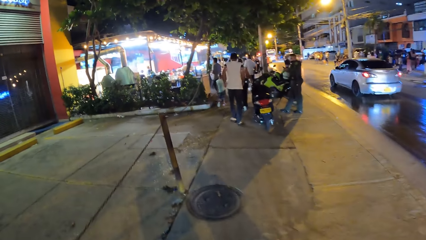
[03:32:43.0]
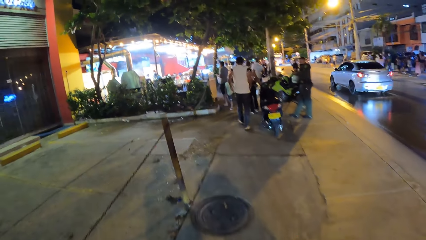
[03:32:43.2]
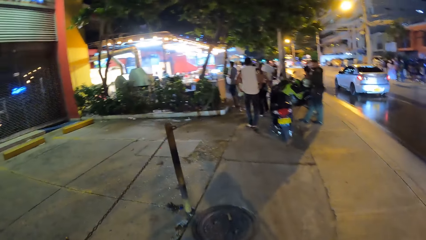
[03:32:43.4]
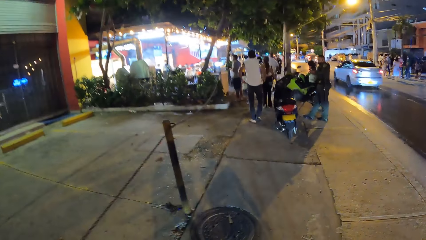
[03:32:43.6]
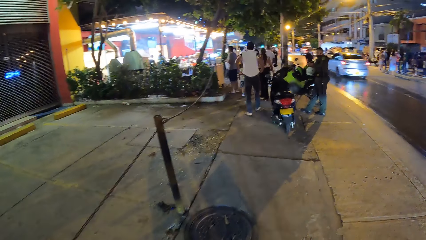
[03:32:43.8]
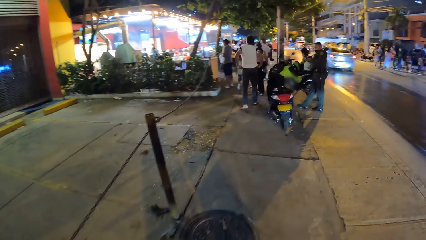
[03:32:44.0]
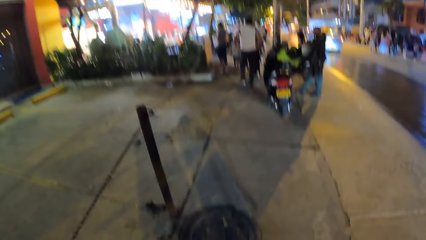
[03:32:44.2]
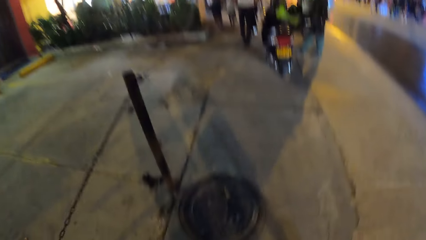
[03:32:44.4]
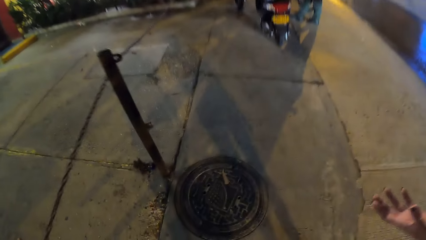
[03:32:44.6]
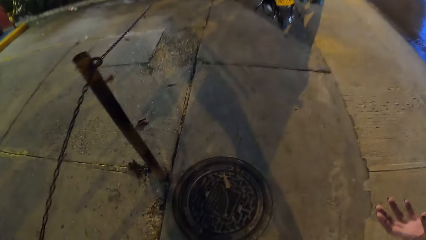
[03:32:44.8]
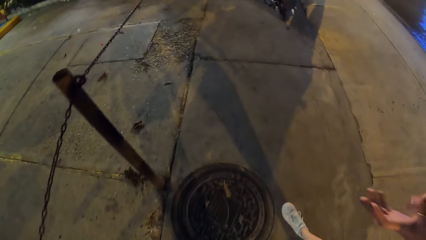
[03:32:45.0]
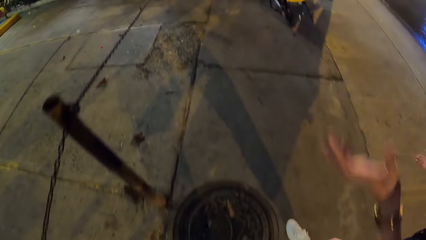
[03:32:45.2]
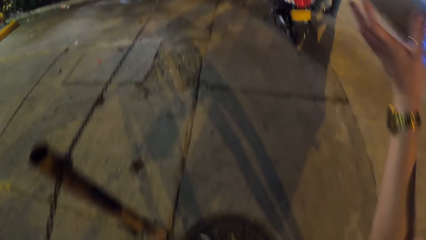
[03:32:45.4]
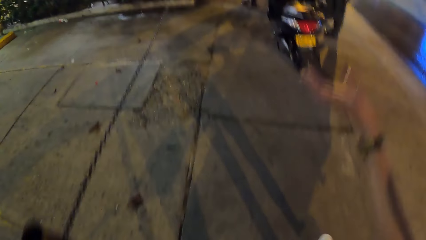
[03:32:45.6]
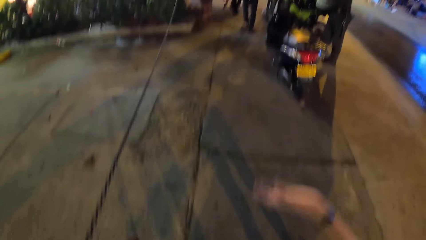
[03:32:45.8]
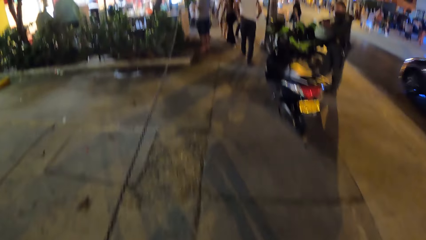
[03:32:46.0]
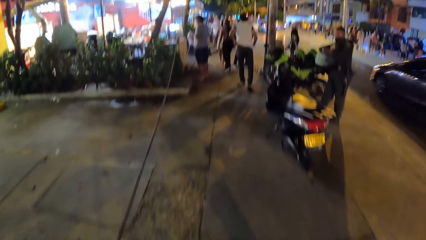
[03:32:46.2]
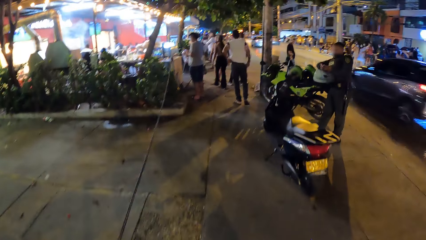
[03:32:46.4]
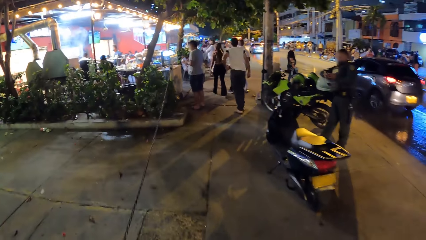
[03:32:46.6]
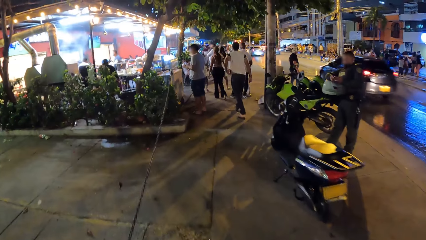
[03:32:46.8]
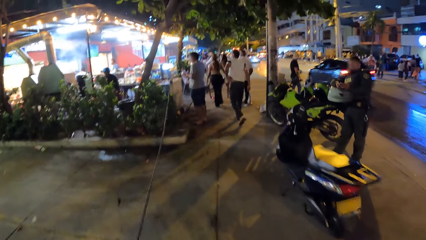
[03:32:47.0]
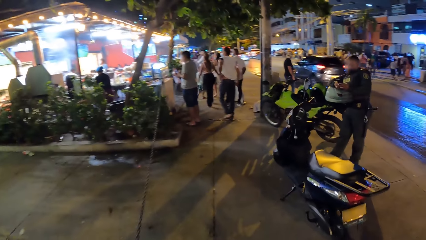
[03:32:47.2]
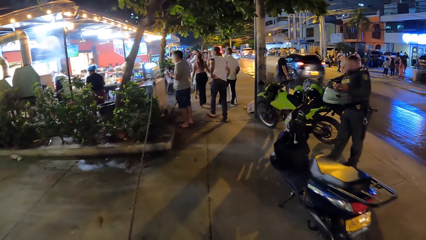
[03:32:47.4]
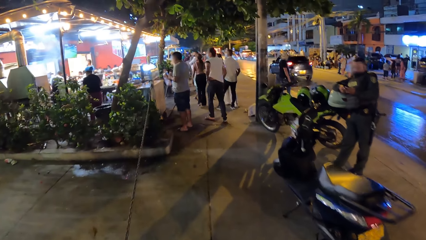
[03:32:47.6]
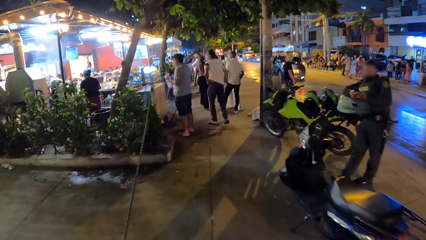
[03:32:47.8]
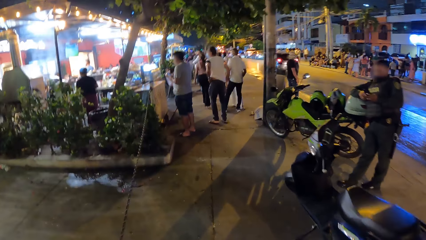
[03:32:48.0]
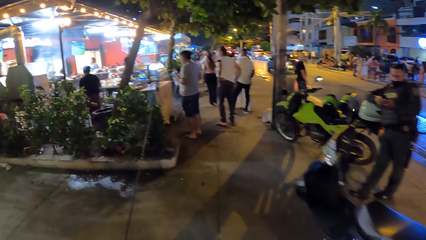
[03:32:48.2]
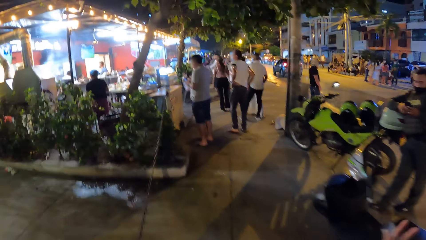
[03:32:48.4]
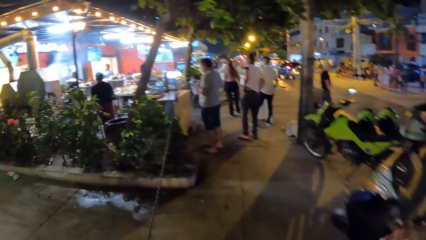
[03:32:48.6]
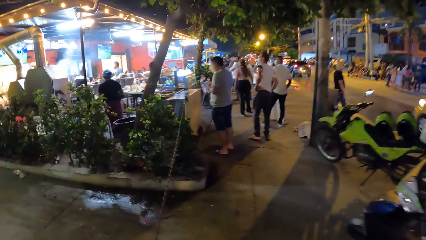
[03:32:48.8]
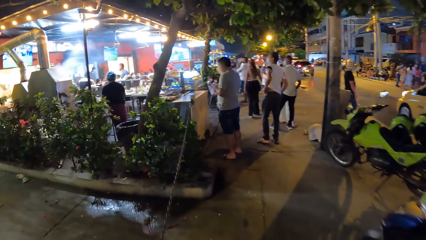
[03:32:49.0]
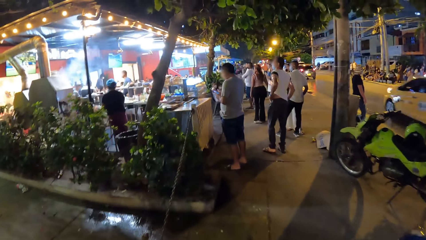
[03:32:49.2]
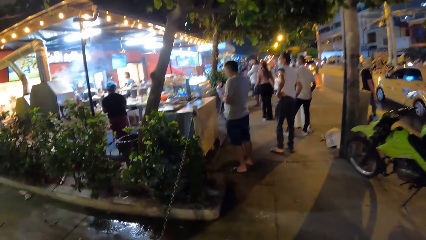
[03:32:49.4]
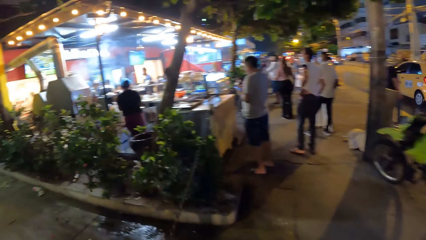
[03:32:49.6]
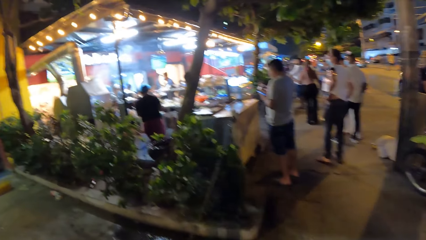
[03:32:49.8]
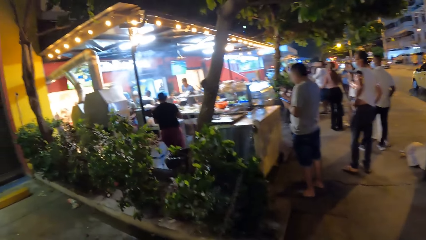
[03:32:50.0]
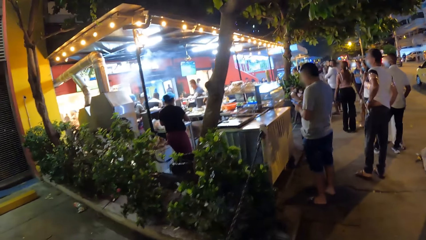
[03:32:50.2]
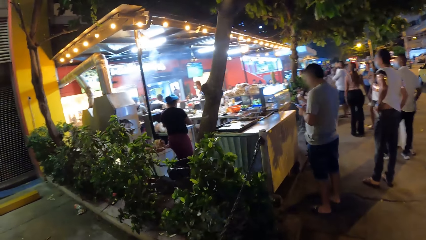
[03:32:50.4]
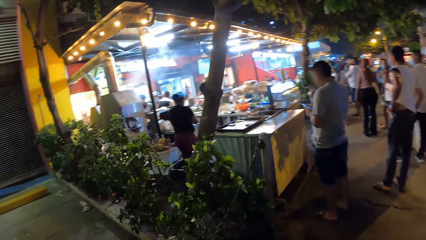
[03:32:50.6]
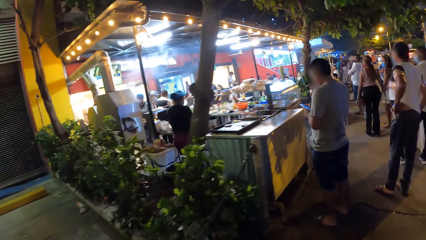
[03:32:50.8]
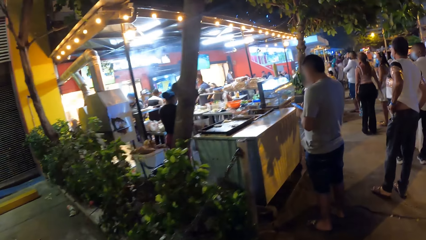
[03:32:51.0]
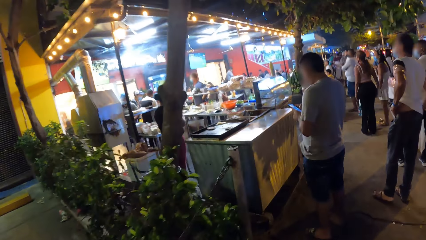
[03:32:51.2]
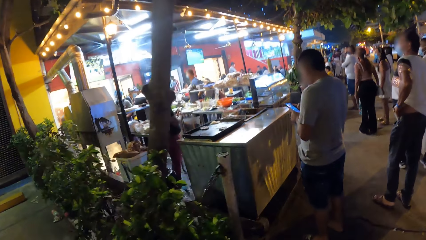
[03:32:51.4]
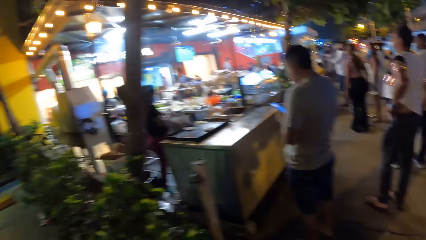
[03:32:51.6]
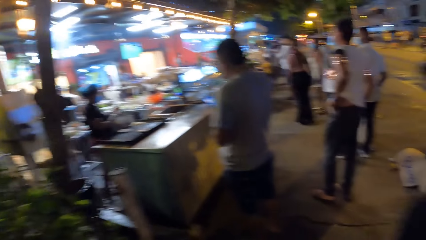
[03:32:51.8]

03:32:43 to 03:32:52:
A person raises a hand, puts the hand down and walks. The camera wearer walks.

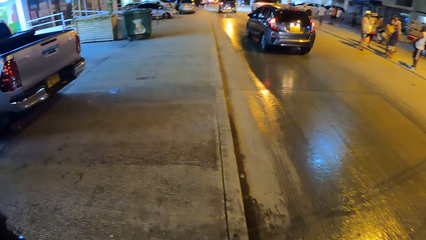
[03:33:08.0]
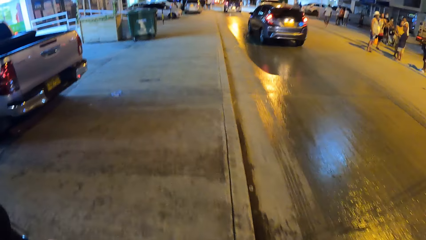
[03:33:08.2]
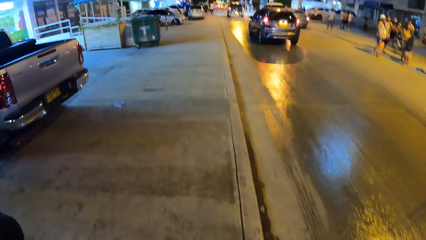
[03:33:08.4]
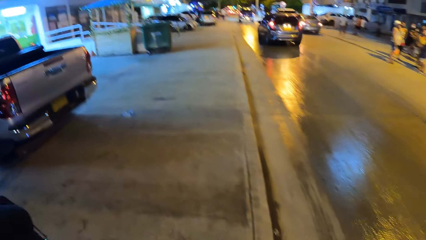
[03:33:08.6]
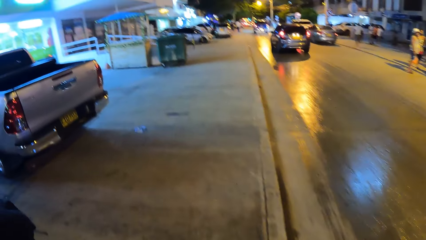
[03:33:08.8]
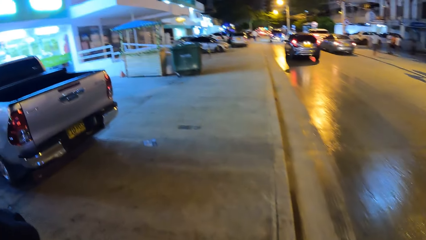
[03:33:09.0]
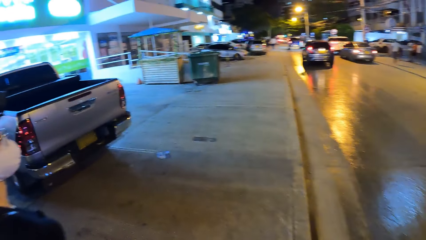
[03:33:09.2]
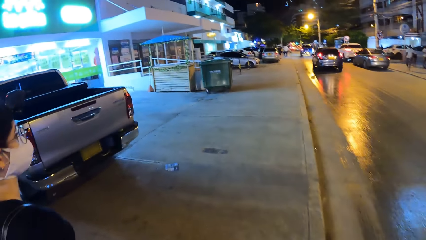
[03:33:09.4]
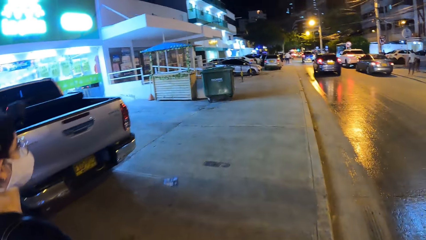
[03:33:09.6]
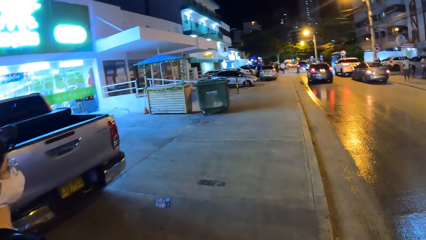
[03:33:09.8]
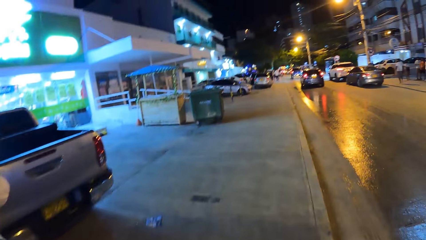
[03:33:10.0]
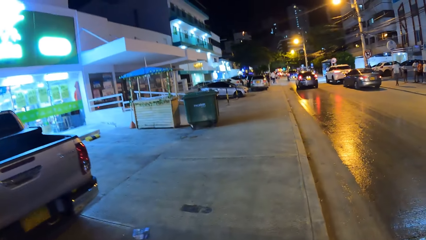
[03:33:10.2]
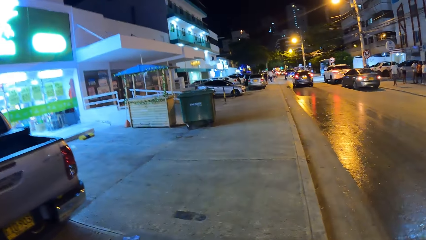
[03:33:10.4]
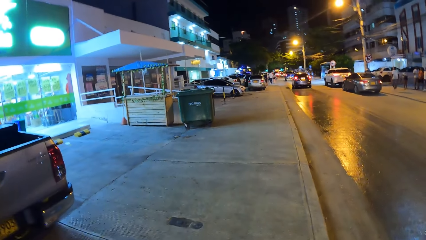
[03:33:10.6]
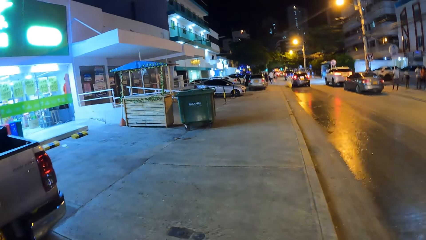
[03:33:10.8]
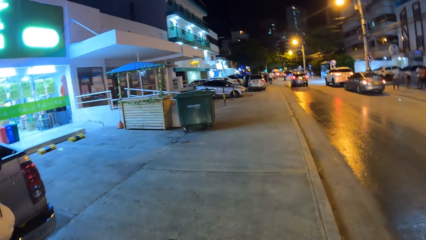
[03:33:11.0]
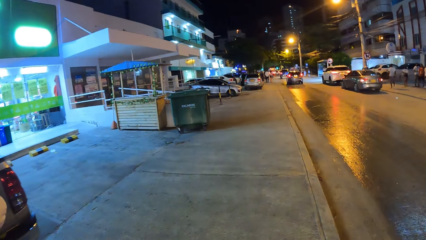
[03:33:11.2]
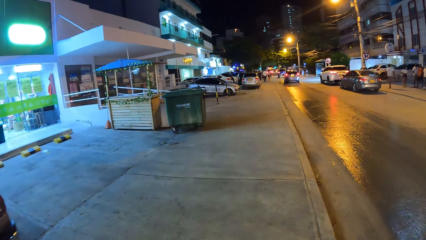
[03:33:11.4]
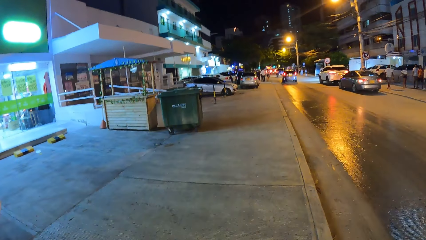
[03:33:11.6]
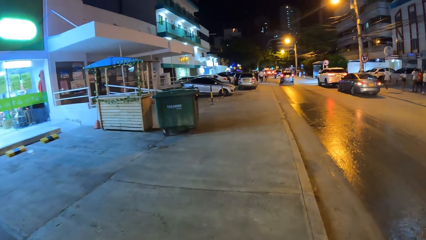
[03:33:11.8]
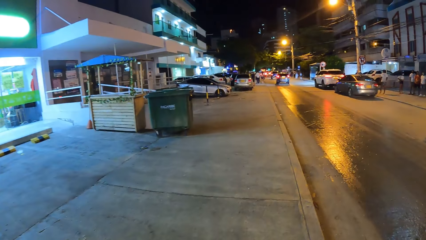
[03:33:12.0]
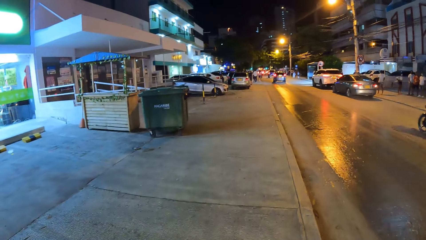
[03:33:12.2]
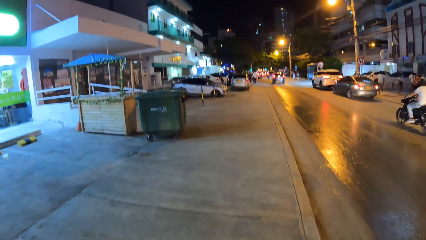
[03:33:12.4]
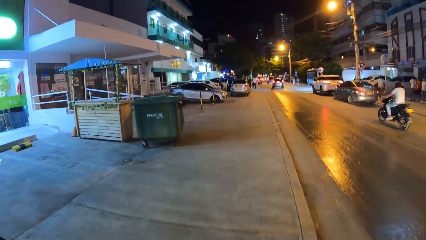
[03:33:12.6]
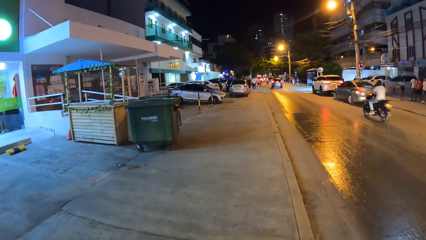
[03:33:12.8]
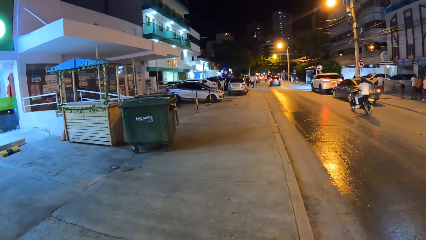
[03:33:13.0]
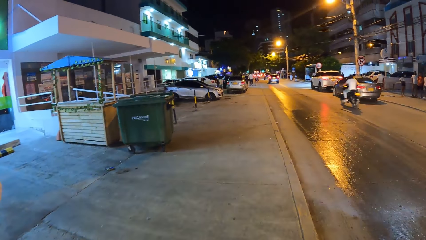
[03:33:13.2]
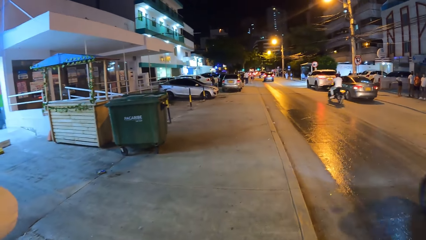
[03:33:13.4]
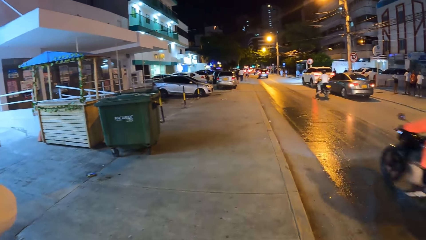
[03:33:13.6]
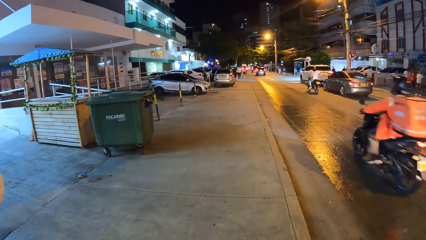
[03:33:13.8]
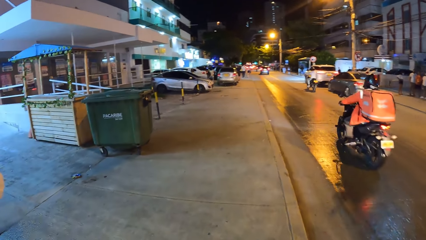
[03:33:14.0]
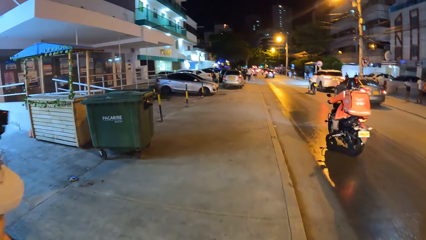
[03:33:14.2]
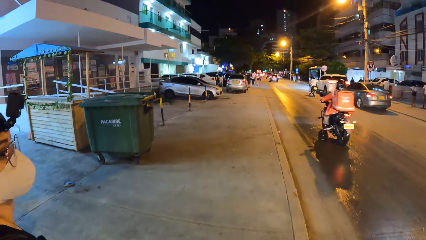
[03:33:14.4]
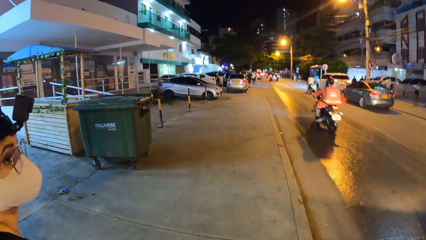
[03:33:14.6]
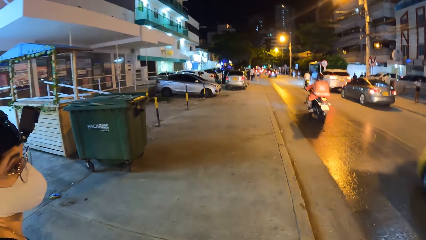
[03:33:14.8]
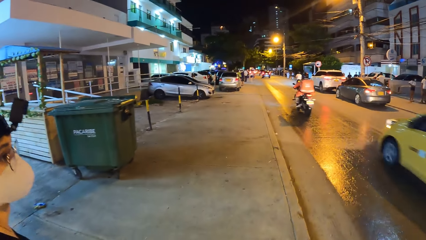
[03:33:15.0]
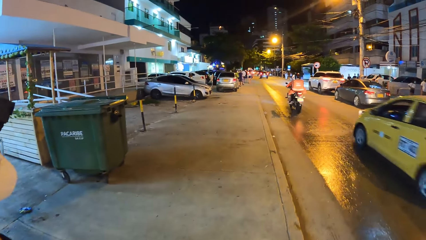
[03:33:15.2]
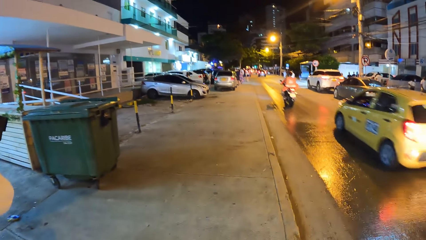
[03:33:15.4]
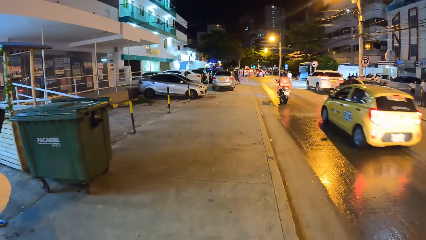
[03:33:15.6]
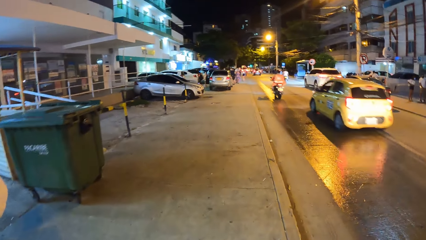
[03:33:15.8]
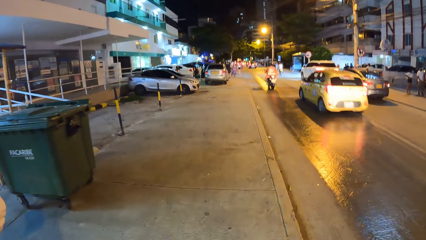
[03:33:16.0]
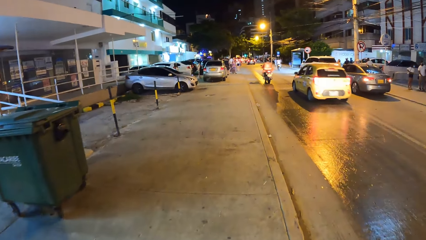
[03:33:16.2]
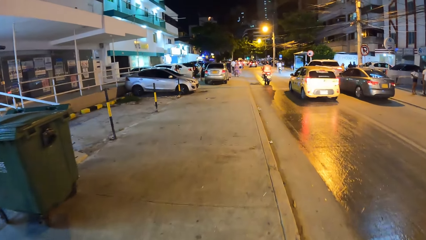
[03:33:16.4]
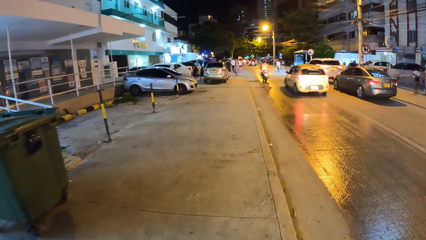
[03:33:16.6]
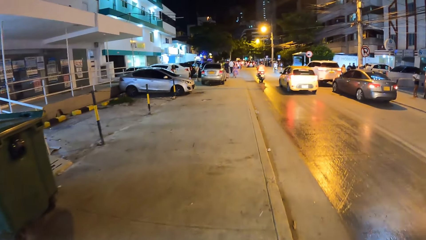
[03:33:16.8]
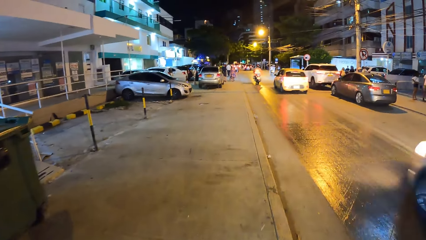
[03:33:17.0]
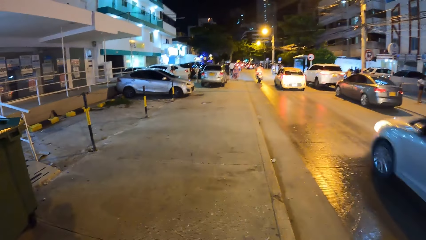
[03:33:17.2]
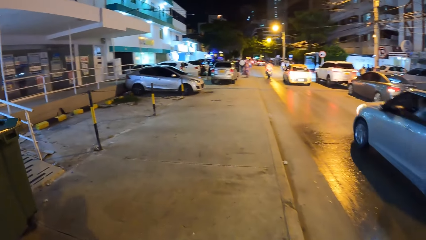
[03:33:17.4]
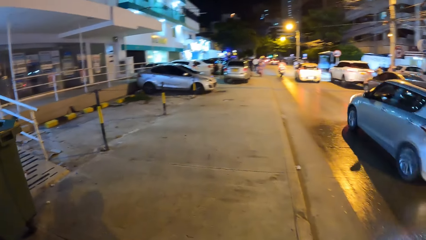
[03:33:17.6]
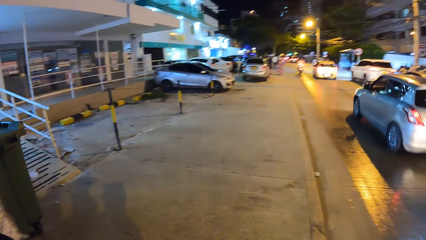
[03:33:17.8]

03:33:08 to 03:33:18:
The woman interacts with the camera wearer.
